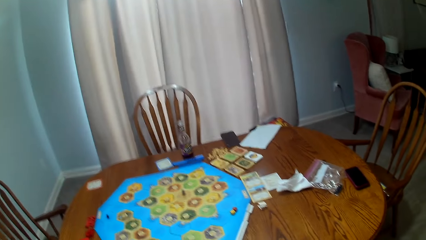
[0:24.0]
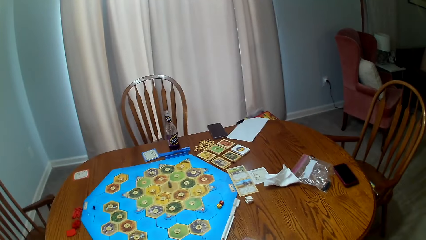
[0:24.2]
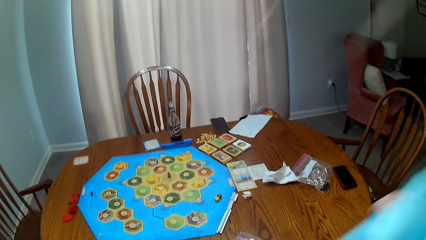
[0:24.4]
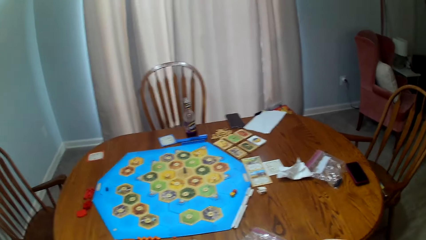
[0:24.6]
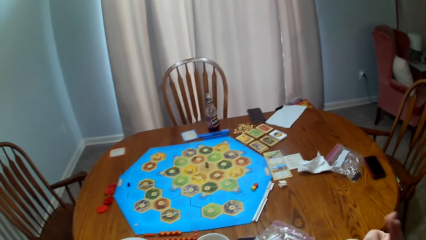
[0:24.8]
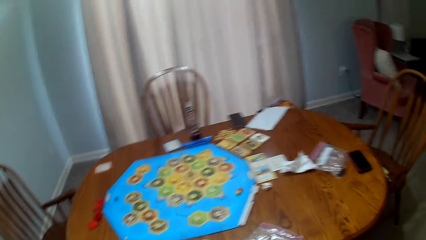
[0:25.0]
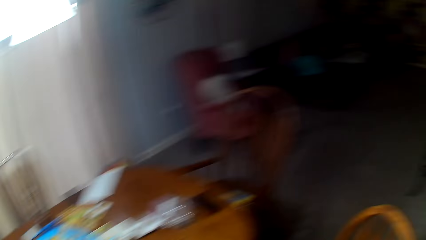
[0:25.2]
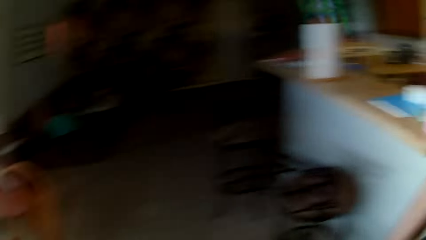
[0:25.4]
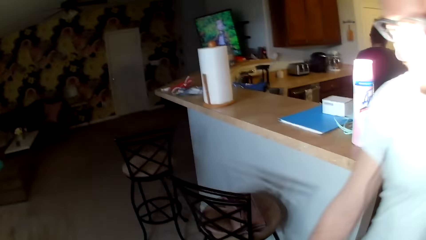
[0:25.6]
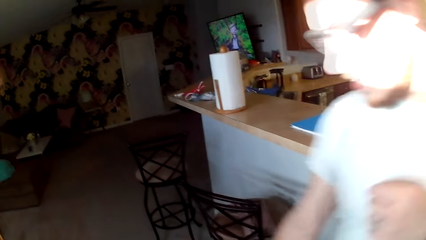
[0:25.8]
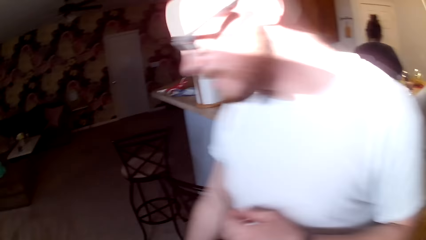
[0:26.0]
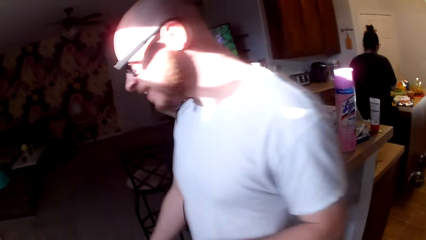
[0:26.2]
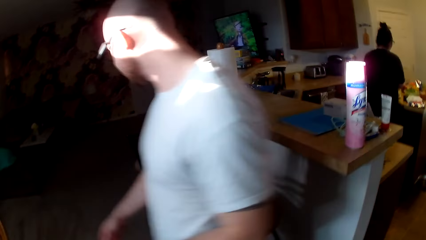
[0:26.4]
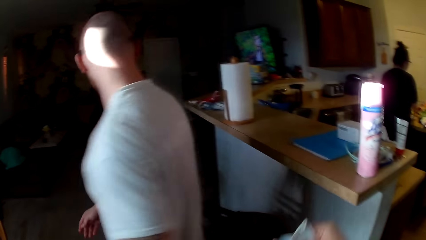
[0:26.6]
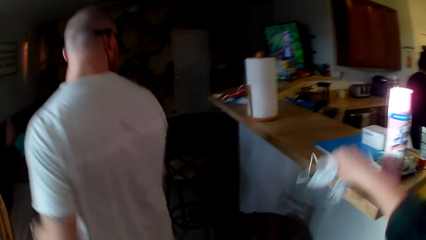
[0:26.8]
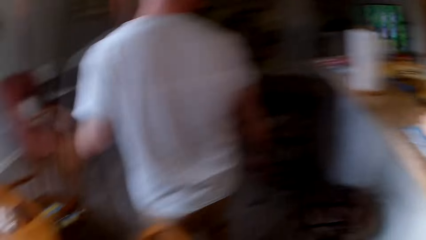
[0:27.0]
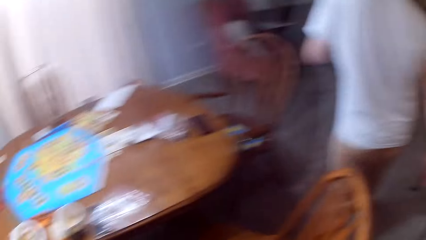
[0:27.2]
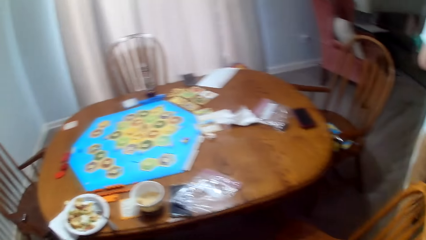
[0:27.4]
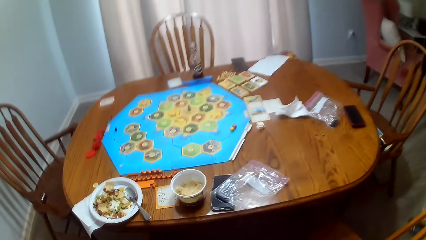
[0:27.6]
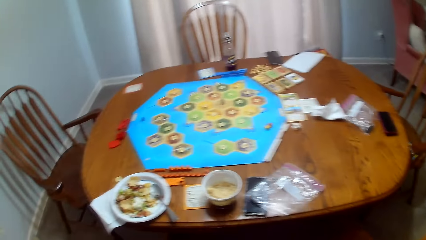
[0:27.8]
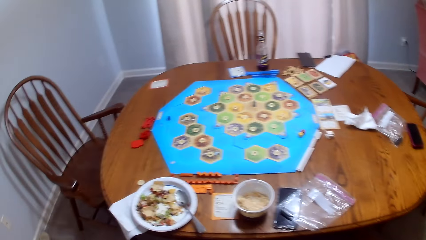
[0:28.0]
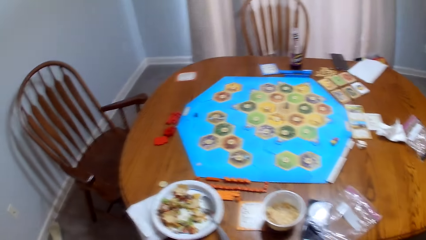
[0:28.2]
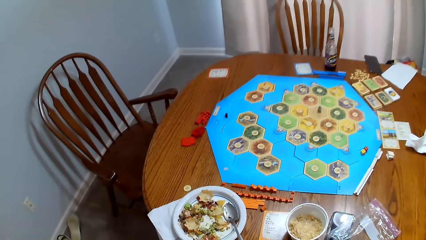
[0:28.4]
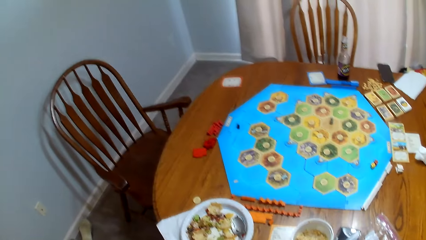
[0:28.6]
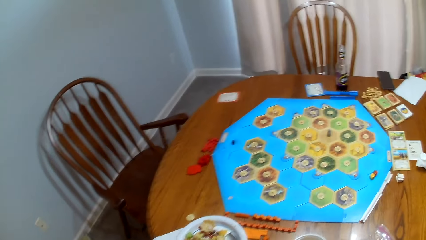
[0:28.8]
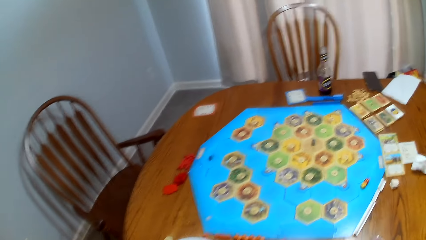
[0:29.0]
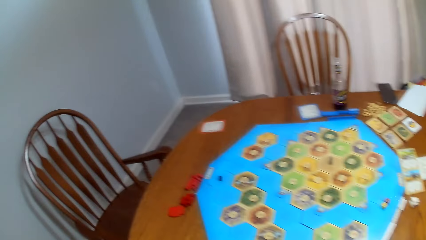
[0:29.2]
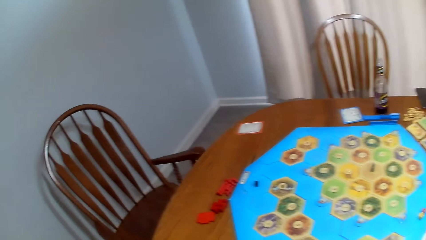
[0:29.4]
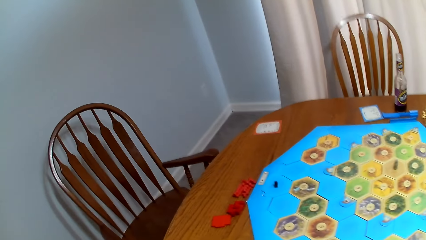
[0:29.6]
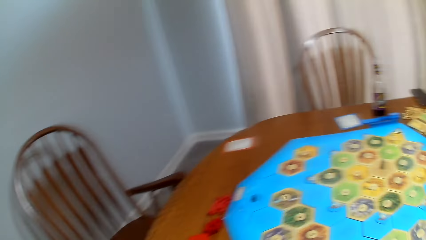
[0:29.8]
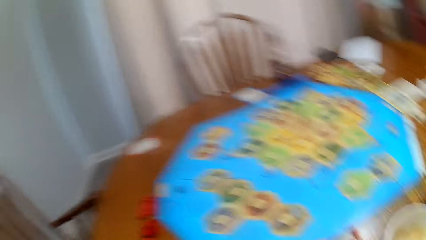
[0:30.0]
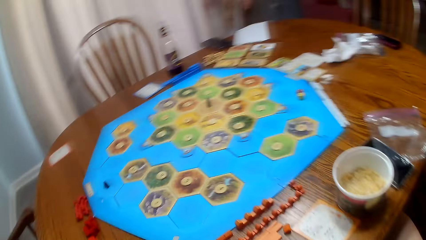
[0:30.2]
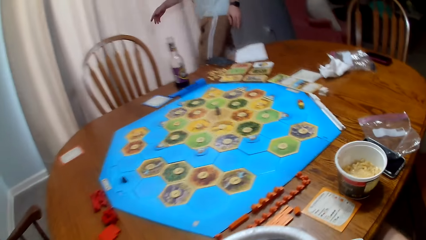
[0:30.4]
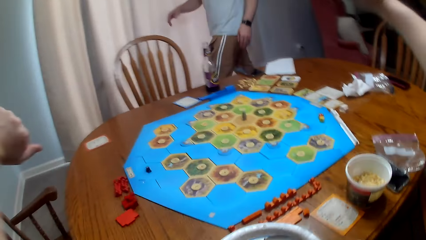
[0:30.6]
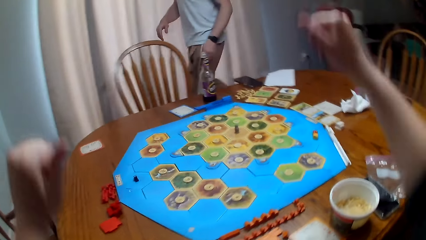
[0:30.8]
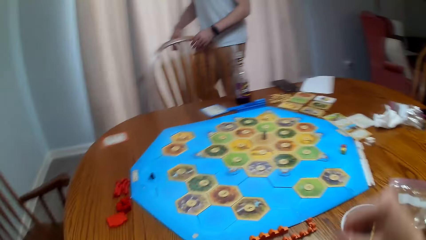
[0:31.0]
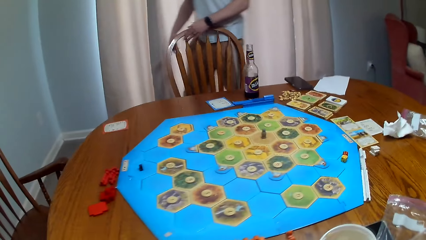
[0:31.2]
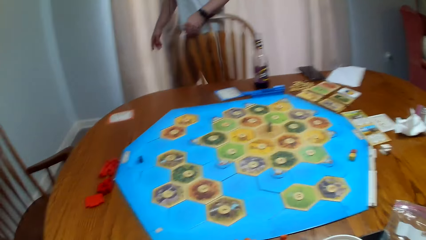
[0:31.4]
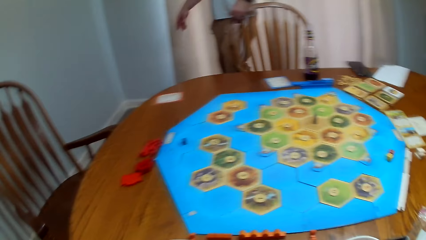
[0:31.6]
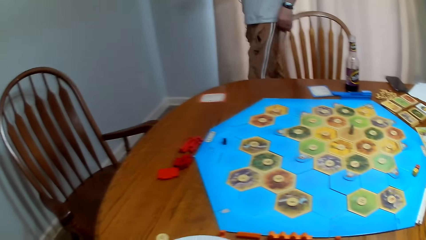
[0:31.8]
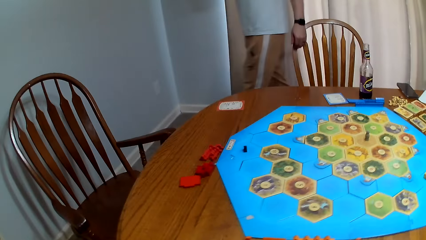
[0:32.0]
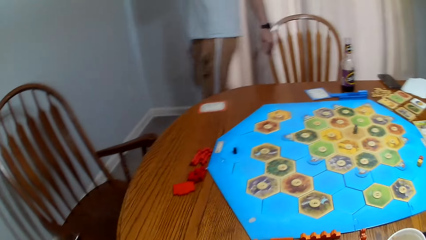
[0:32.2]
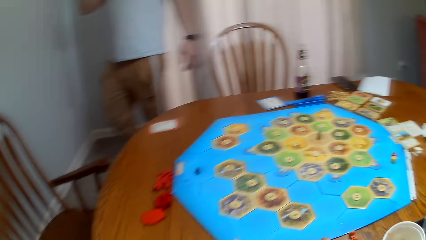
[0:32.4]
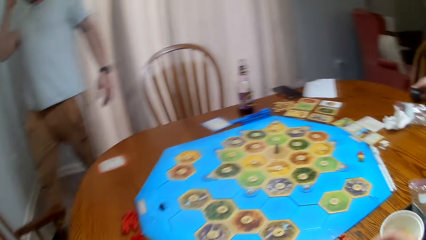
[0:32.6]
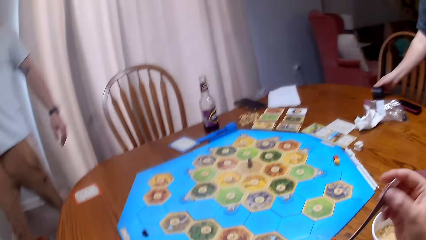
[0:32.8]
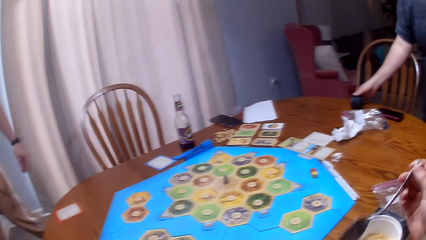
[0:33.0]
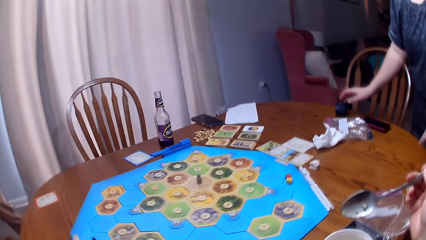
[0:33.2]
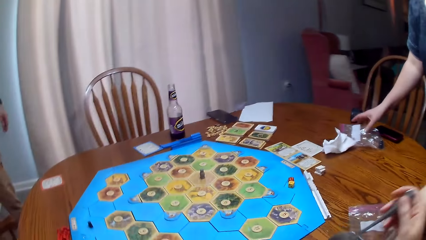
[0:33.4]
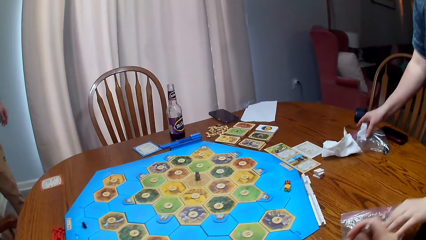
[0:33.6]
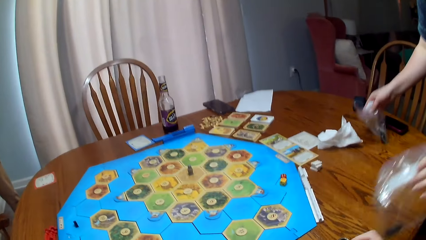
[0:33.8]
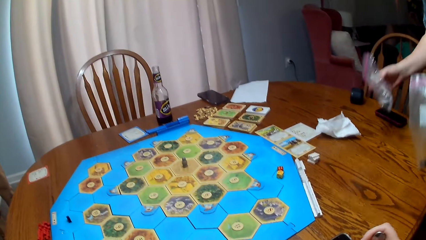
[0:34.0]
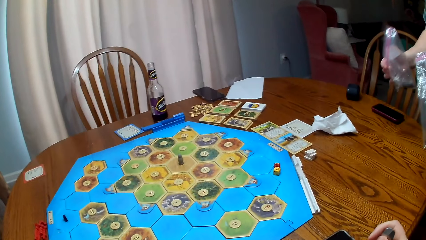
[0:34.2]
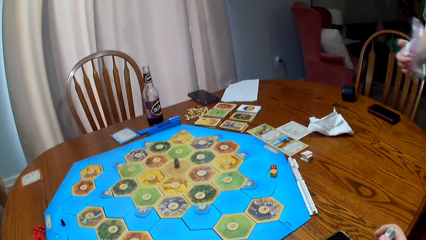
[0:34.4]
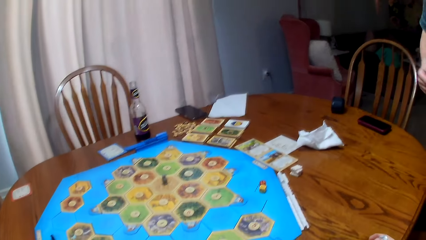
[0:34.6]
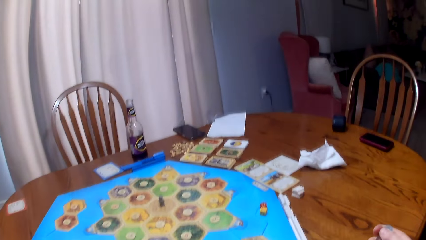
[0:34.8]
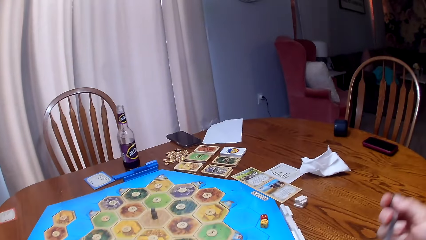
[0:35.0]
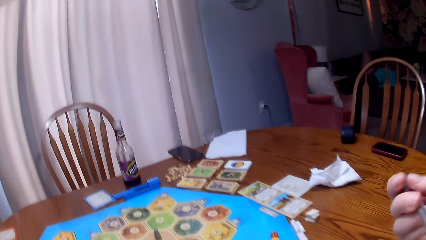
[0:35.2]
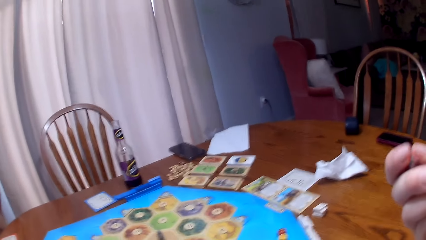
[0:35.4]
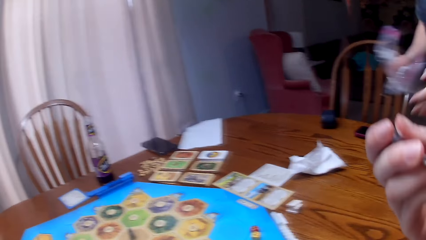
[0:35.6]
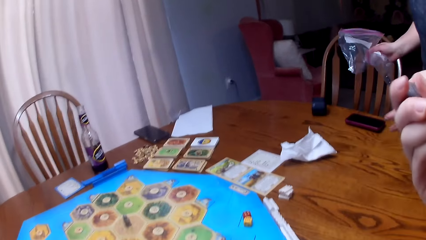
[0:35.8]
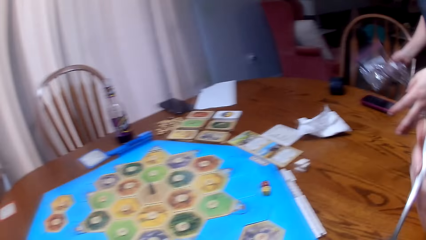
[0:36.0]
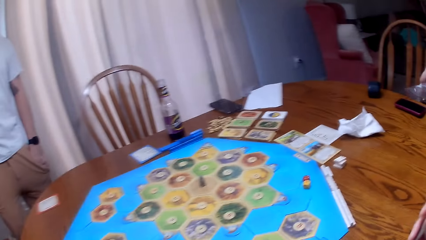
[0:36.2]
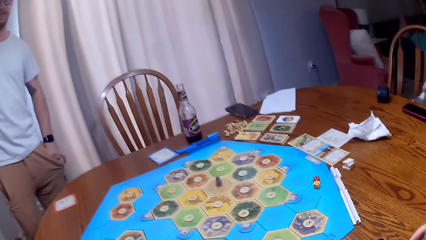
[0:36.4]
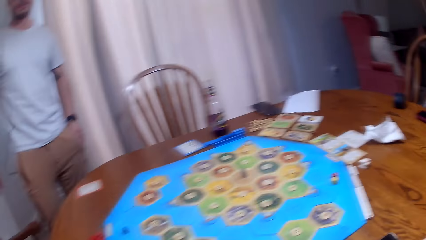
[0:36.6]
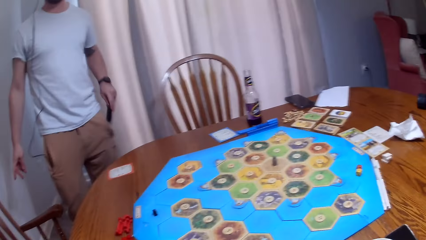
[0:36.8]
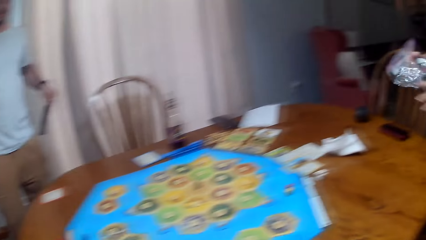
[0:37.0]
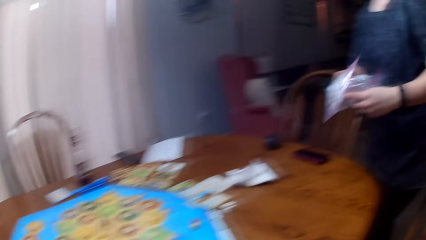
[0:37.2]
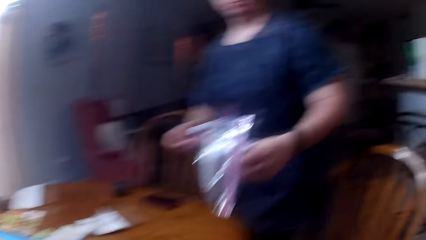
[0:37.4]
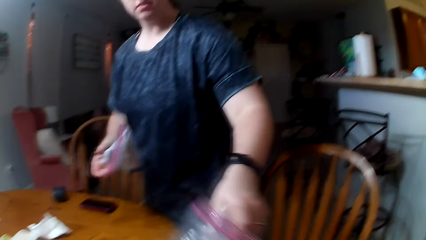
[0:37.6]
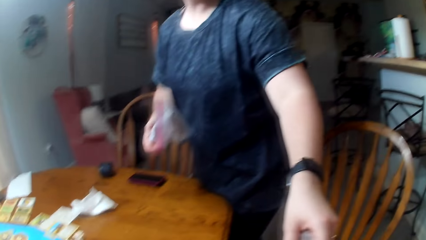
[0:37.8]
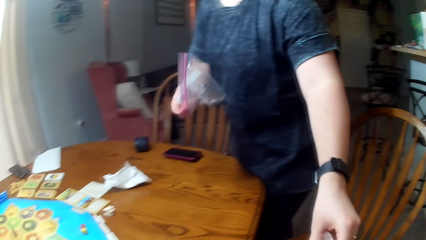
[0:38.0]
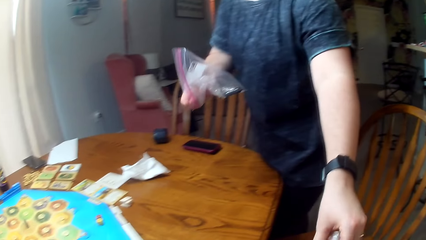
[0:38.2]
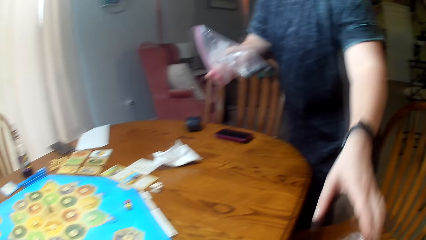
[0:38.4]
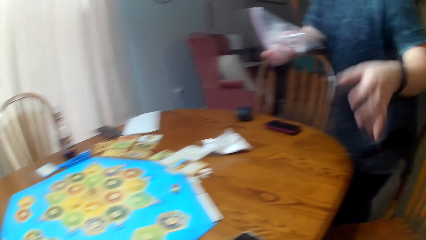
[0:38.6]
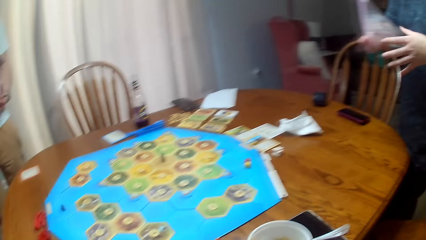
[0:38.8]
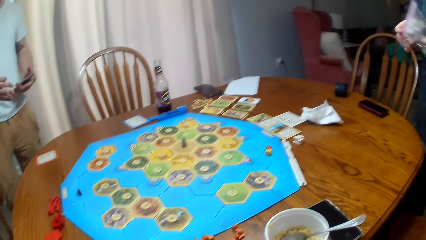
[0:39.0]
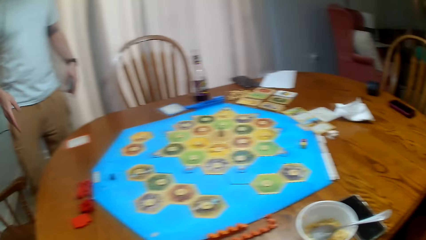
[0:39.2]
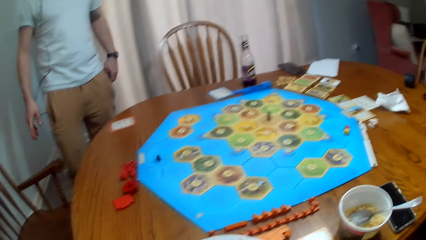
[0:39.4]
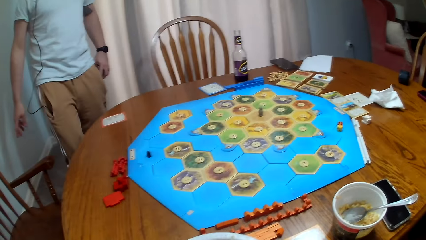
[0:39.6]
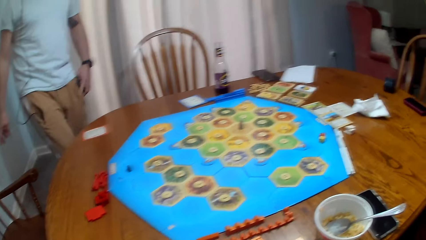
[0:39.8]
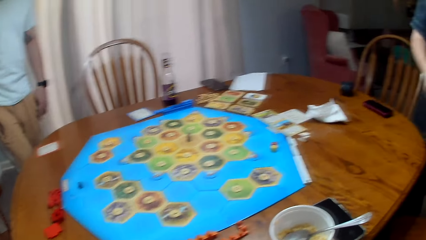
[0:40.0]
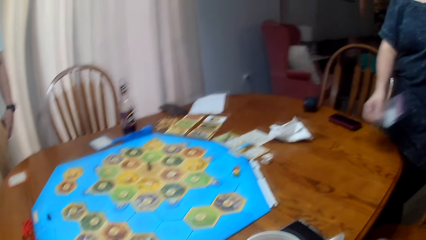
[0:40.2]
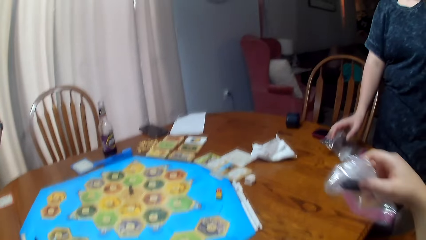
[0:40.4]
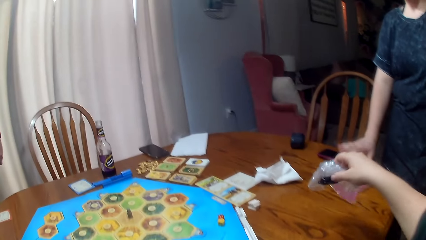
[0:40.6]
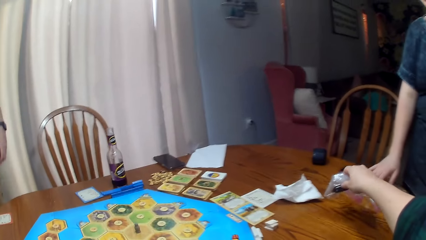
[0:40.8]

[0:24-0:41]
A person walks on the floor. The camera wearer sits on the chair. The person walks. Another person puts something on the table and picks up nylons from the dining table. The camera wearer eats food. The first person stands. Someone gives the camera wearer a nylon. The second person talks.
